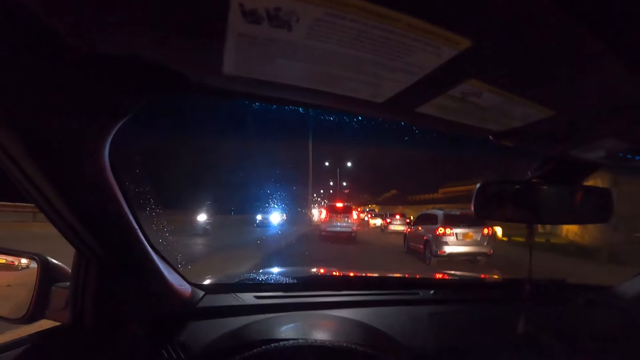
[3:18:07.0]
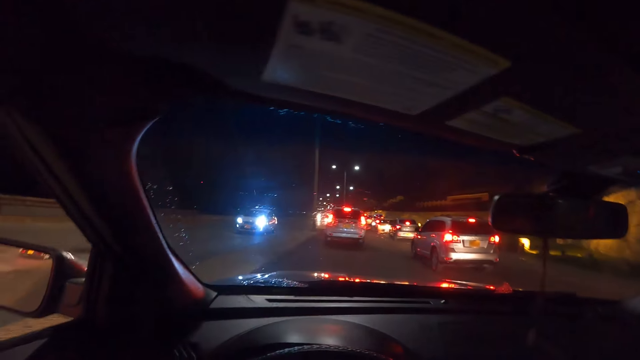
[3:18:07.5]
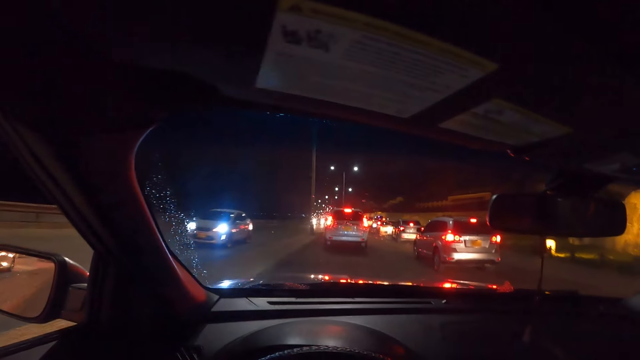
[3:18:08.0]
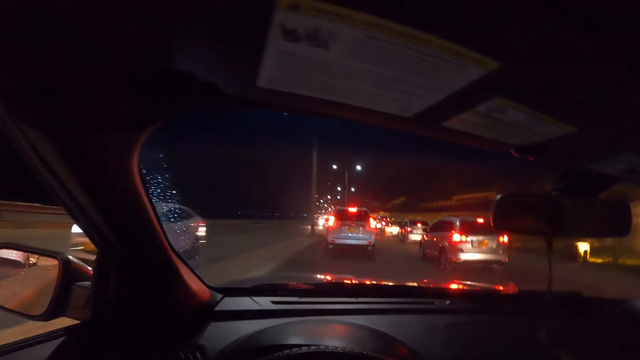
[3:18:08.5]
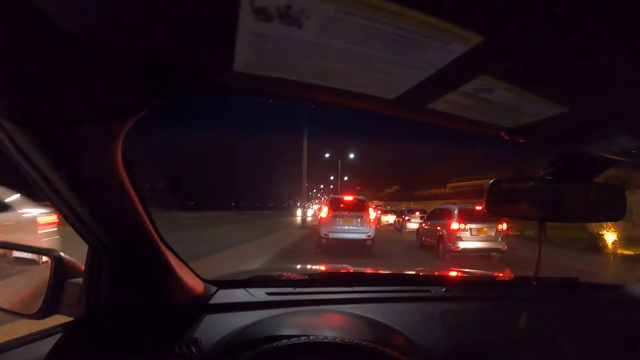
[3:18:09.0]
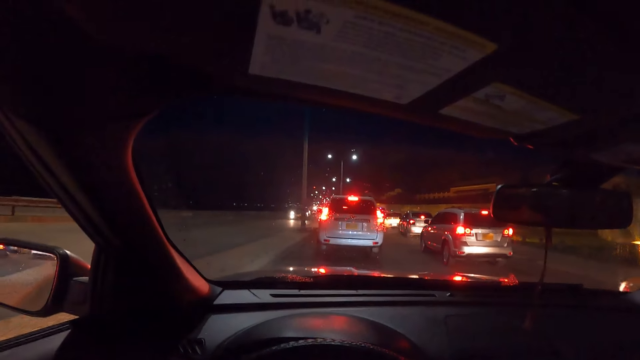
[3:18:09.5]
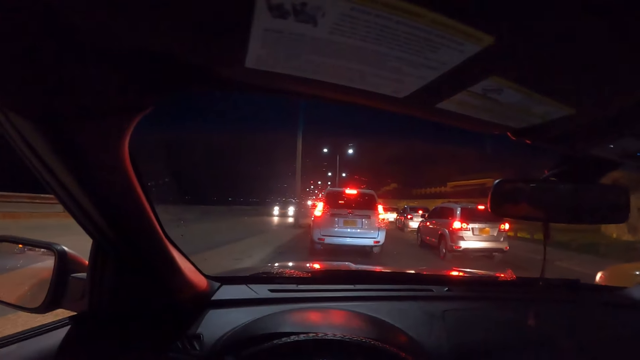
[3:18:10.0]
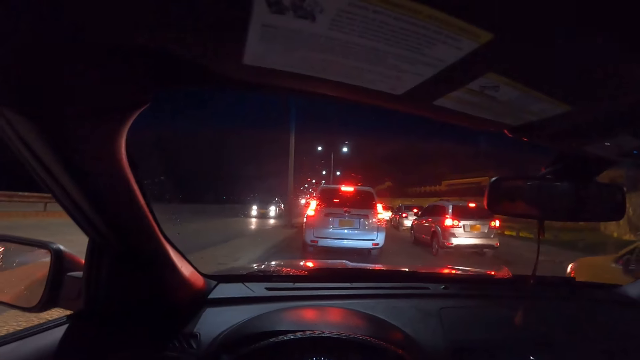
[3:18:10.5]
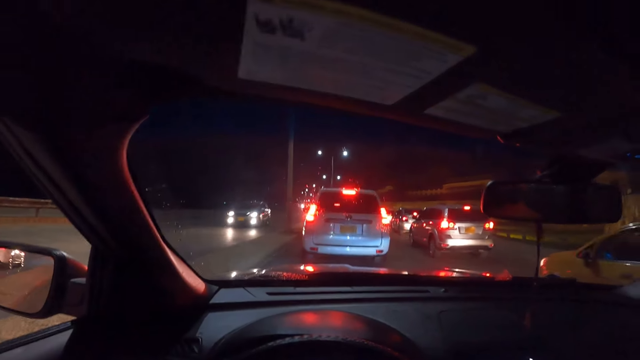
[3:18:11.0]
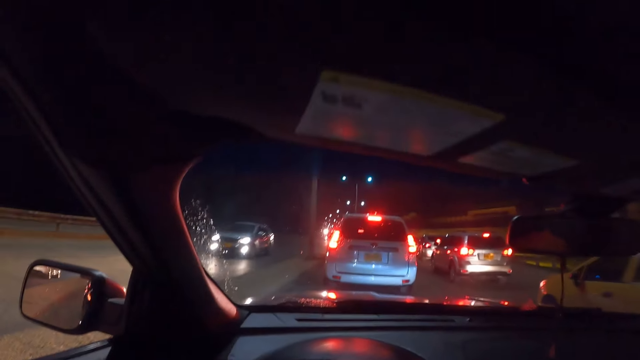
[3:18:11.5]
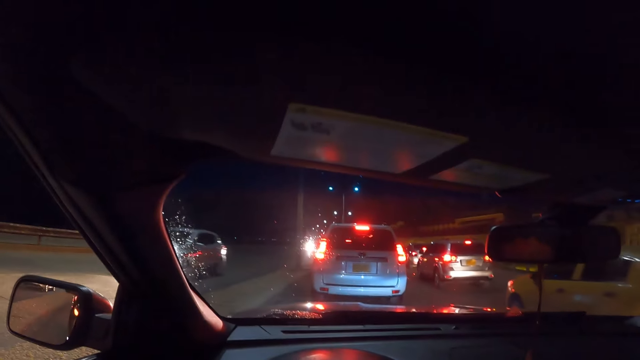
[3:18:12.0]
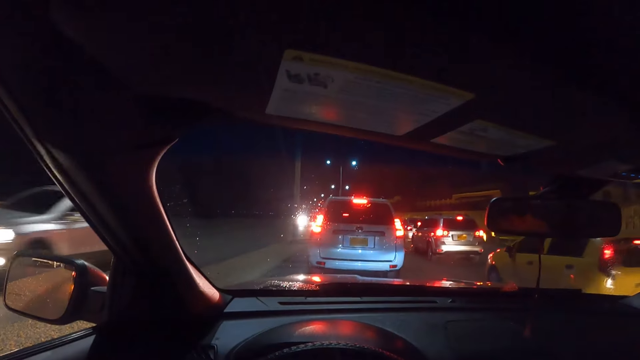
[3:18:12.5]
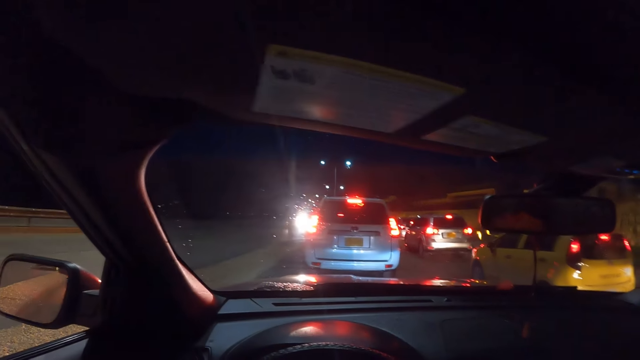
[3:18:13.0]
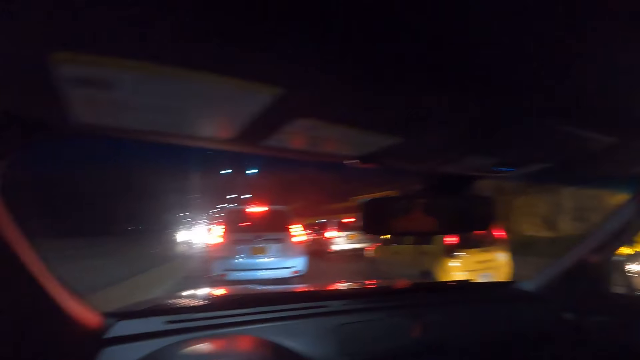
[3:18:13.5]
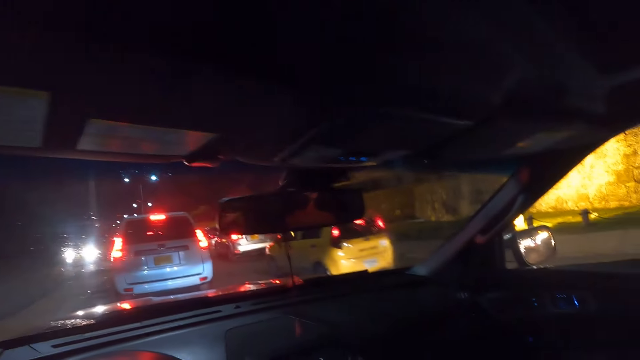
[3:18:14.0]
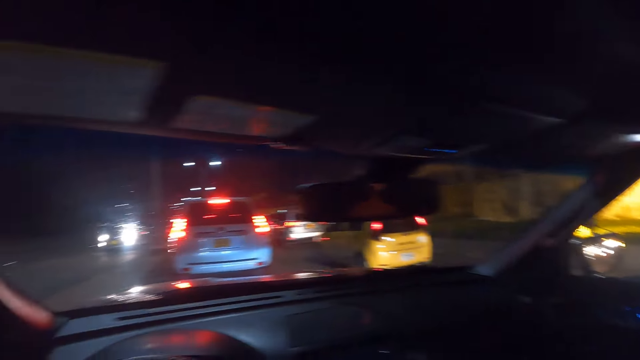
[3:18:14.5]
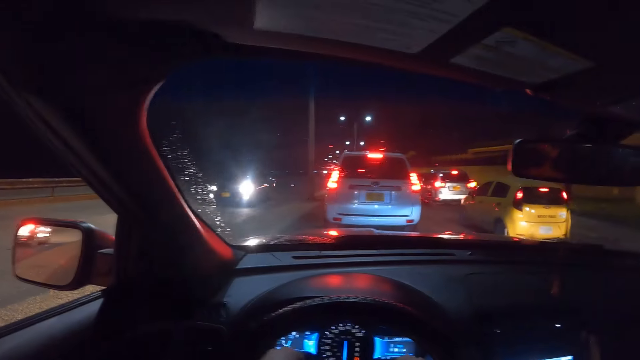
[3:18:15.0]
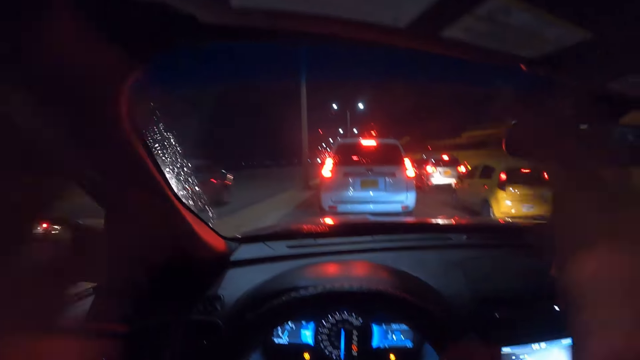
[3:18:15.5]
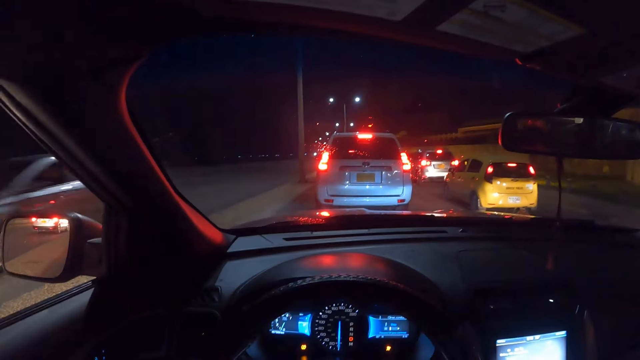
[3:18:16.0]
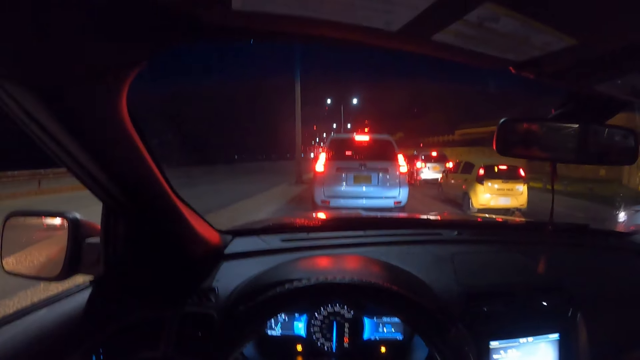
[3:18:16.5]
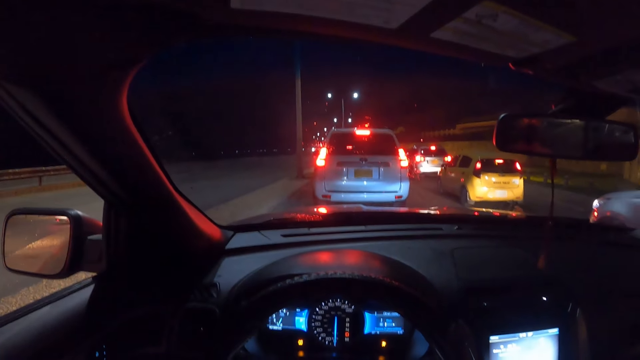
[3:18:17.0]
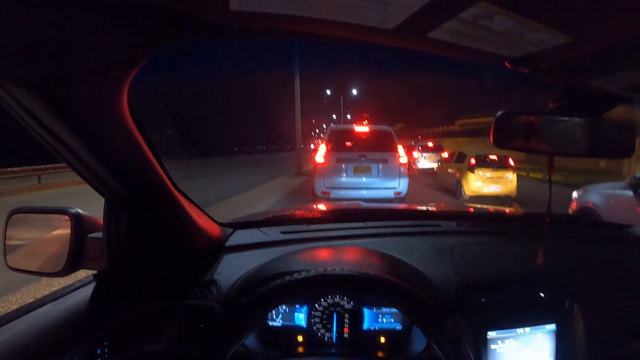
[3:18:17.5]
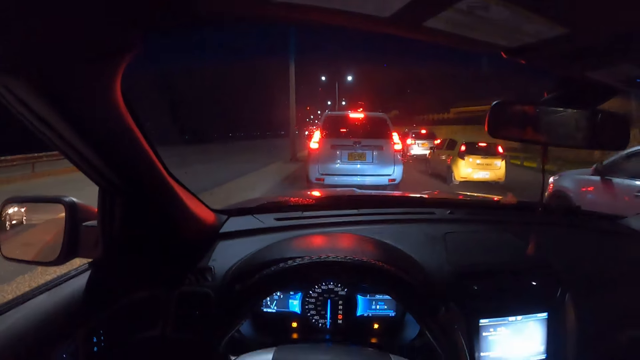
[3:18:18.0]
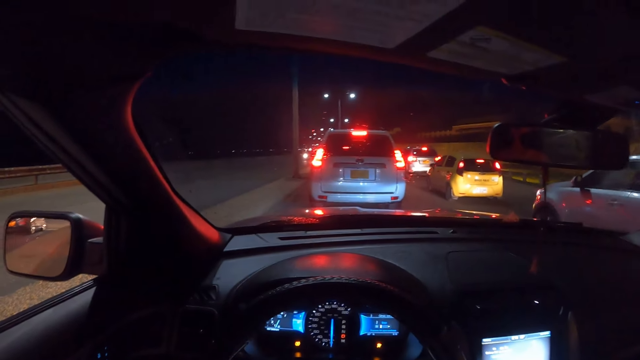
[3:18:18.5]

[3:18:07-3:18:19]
A car drives past the camera wearer. The camera wearer fixes a camera. A car drives past them again.

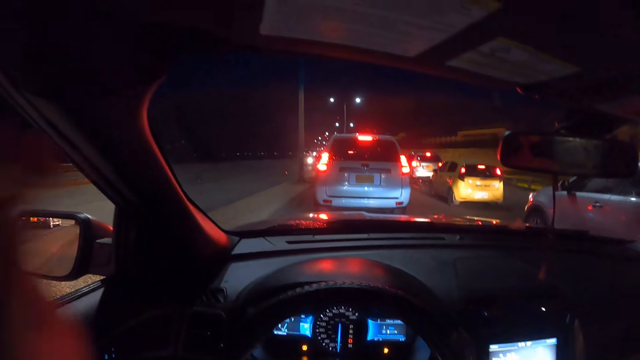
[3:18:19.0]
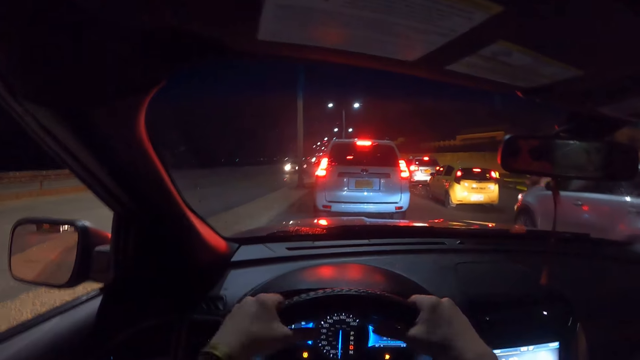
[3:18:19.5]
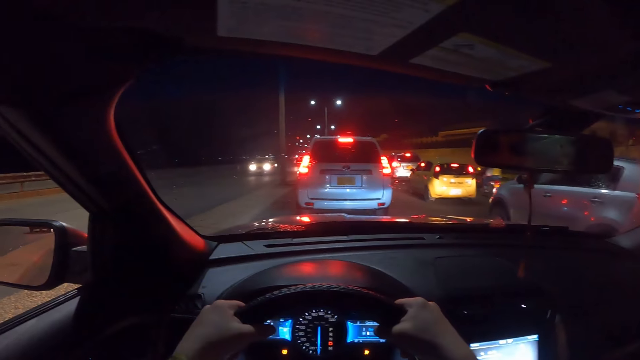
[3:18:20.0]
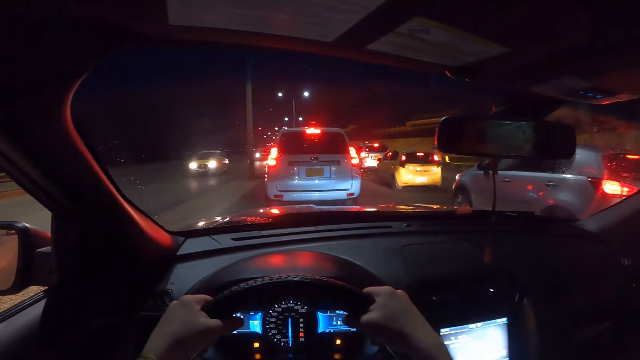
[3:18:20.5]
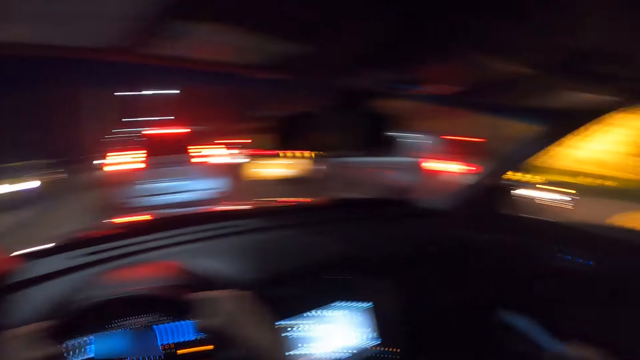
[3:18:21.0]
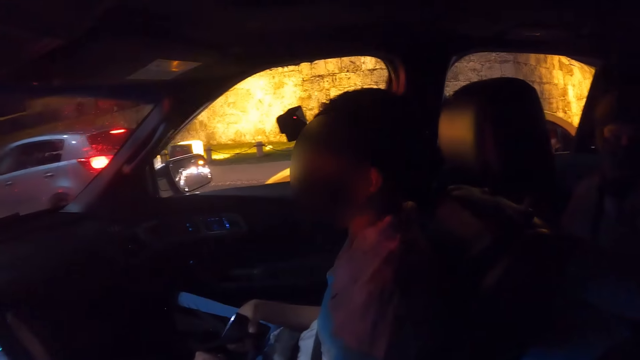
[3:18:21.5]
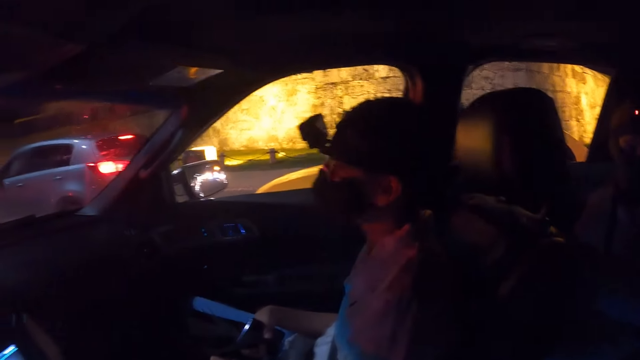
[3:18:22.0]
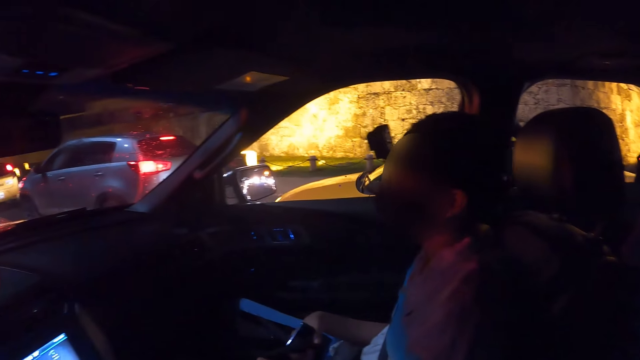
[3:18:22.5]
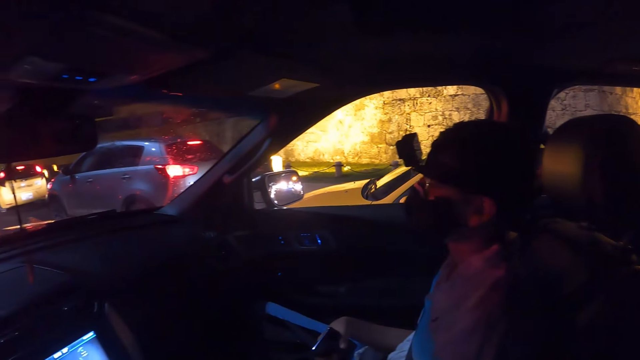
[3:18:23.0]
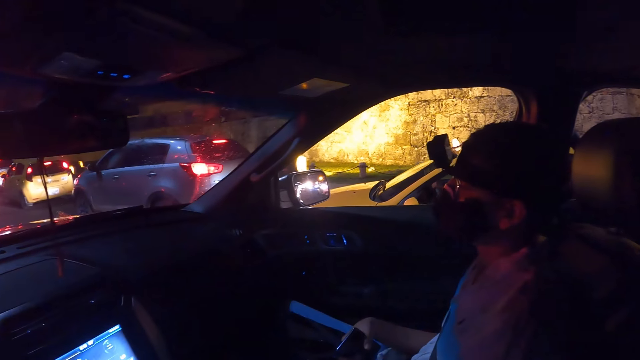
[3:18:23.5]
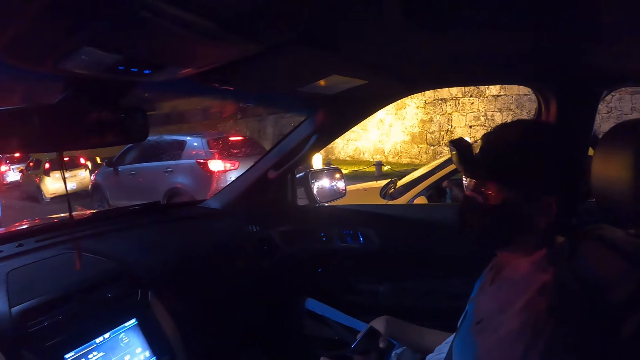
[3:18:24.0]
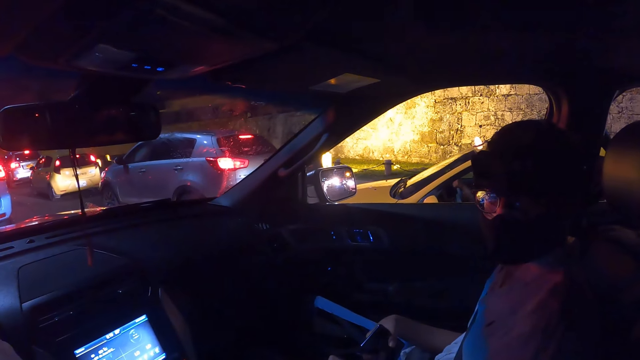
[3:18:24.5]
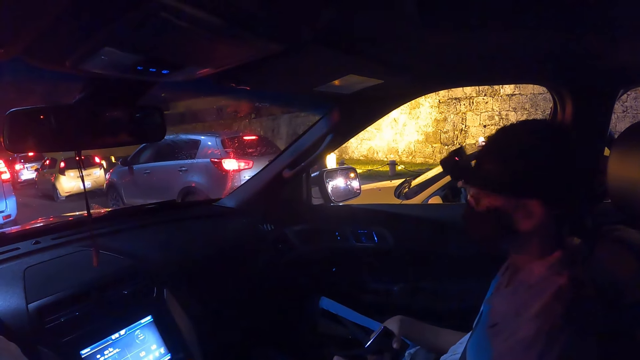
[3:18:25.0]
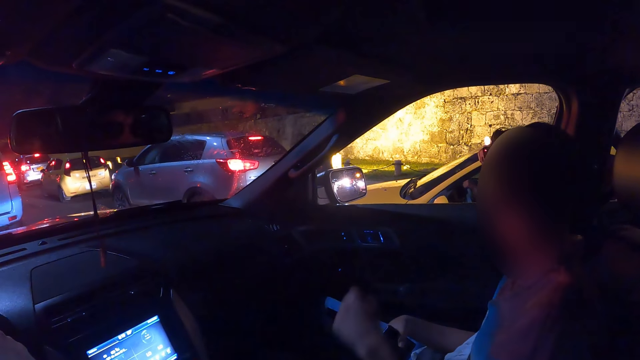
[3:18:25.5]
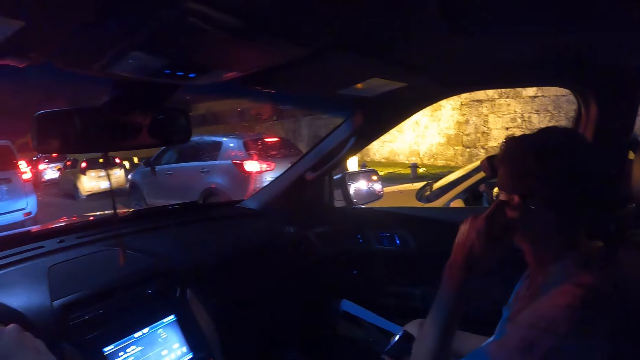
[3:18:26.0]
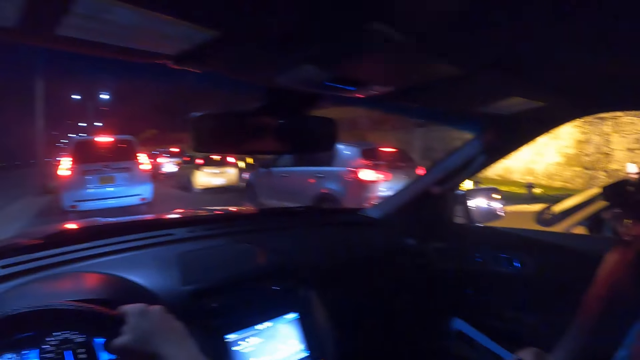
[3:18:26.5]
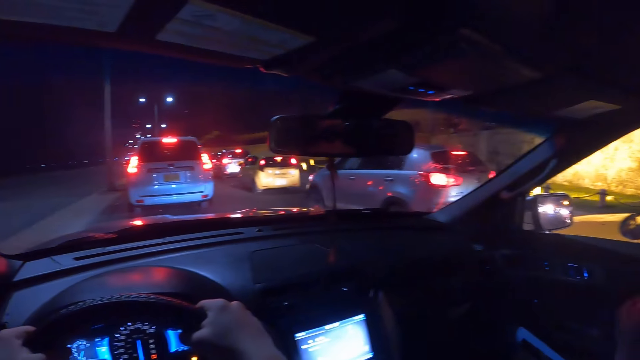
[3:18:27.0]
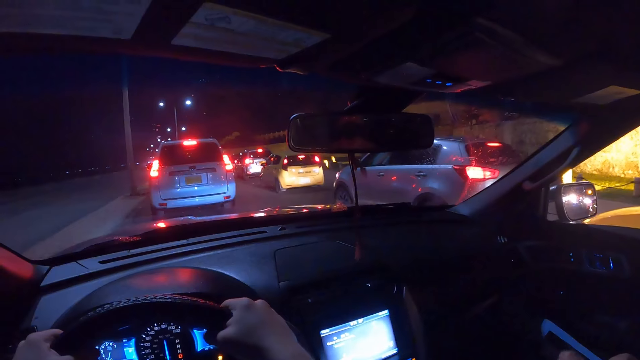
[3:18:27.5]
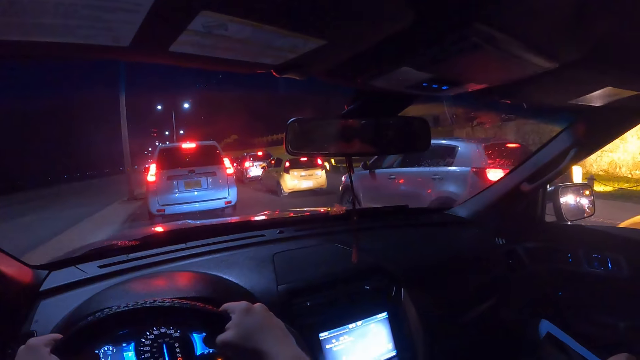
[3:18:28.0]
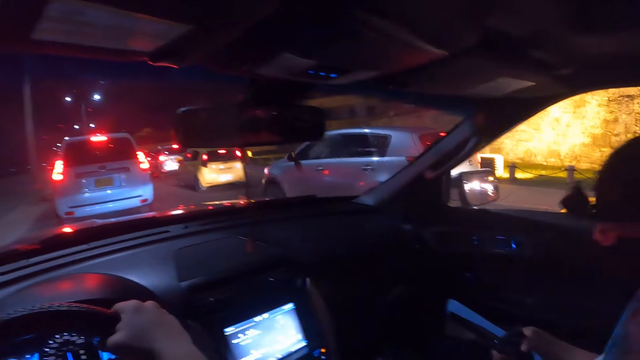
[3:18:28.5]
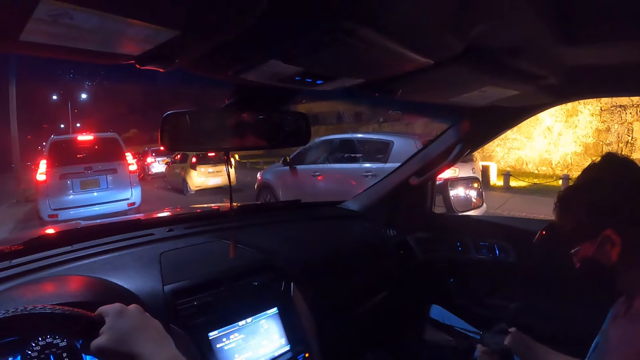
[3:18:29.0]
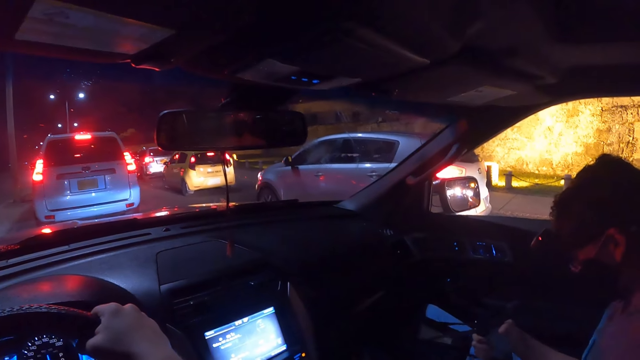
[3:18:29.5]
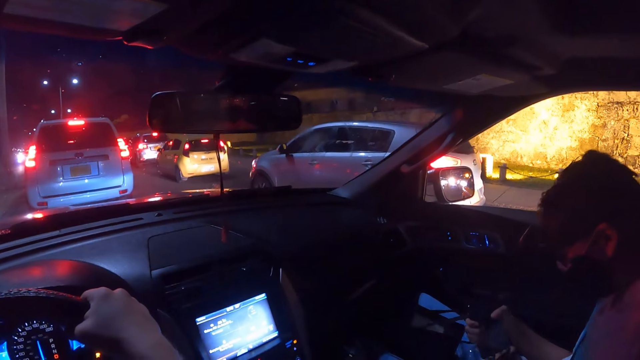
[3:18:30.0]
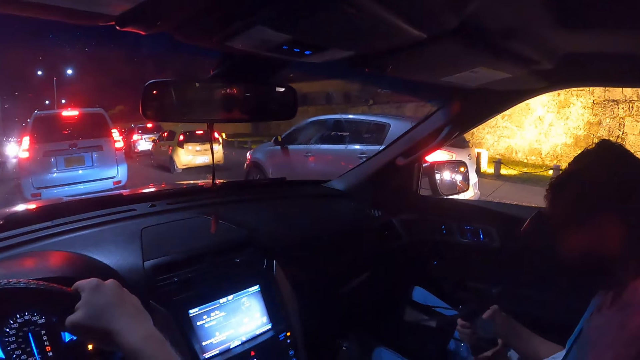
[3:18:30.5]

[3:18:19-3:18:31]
The camera wearer holds the steering wheel with both hands. They turn around. A man holds a phone with his right hand. The camera wearer interacts with the man. The man sits on a car's seat. The man touches his face with his left hand and scratches the body. The man holds the phone.
